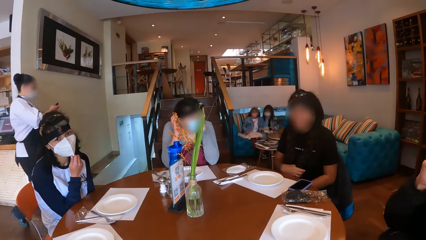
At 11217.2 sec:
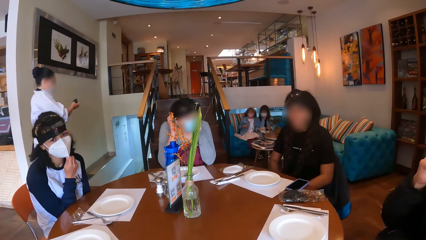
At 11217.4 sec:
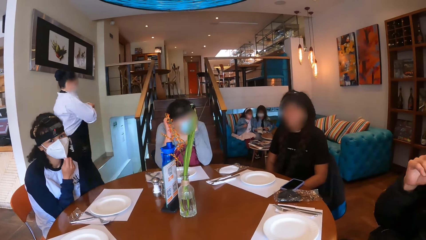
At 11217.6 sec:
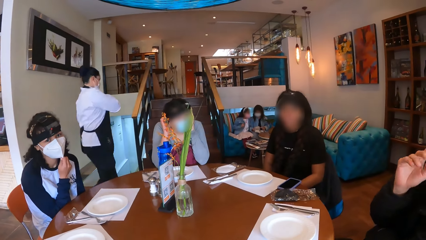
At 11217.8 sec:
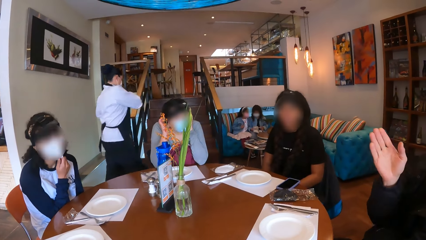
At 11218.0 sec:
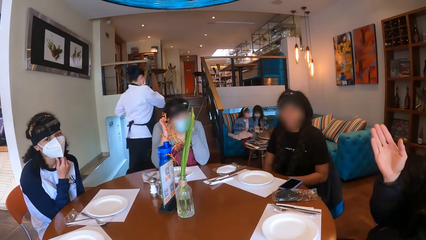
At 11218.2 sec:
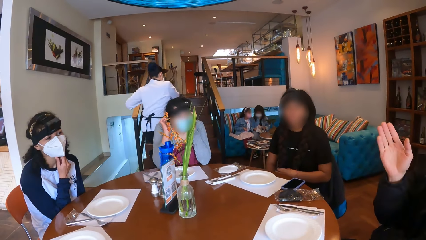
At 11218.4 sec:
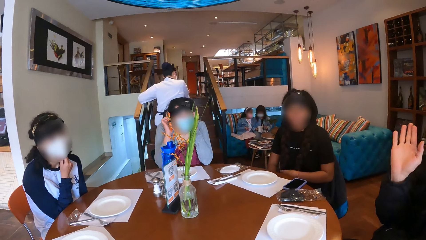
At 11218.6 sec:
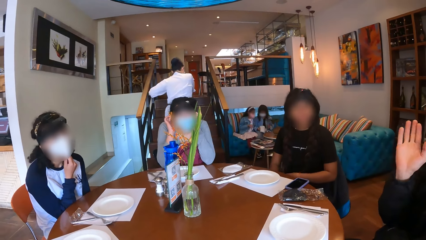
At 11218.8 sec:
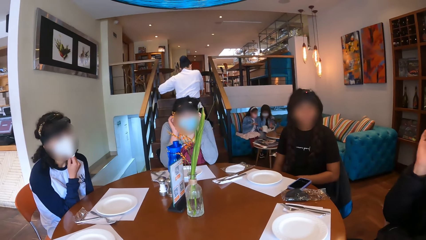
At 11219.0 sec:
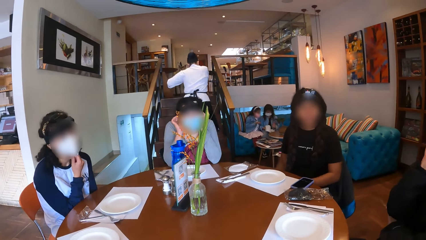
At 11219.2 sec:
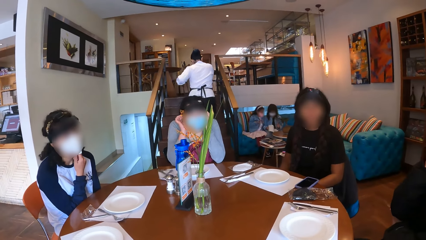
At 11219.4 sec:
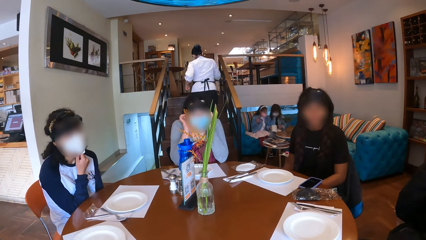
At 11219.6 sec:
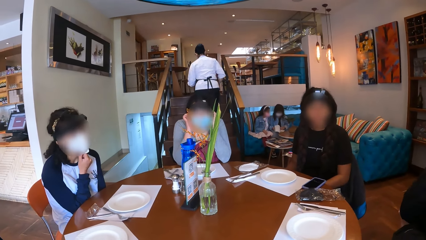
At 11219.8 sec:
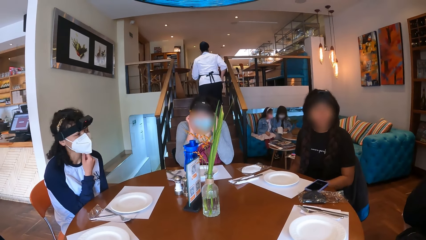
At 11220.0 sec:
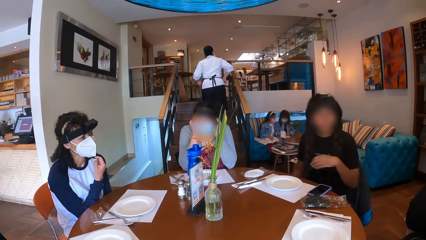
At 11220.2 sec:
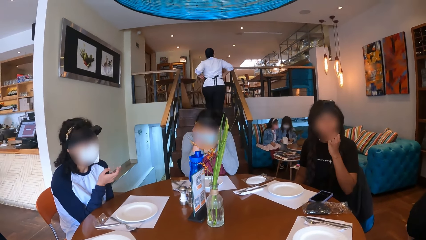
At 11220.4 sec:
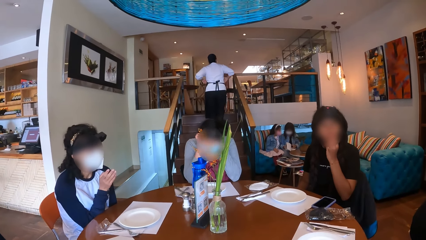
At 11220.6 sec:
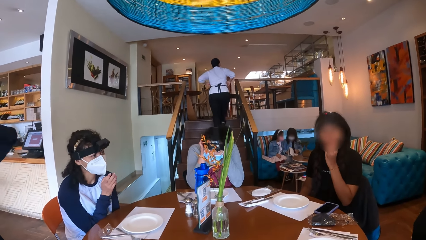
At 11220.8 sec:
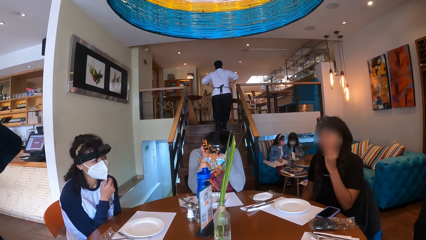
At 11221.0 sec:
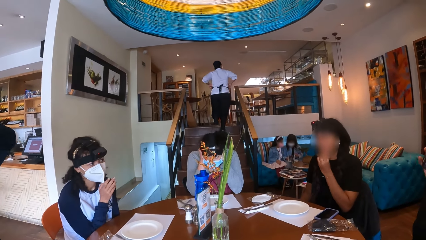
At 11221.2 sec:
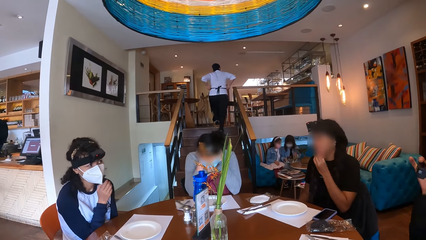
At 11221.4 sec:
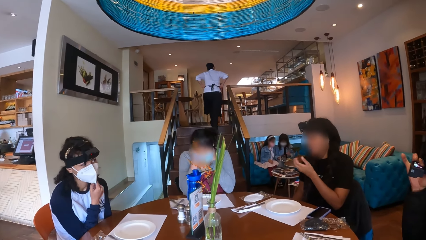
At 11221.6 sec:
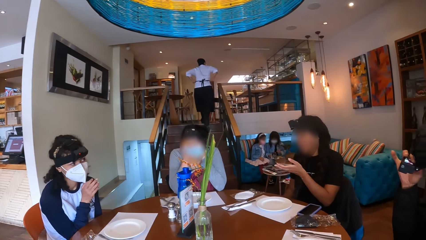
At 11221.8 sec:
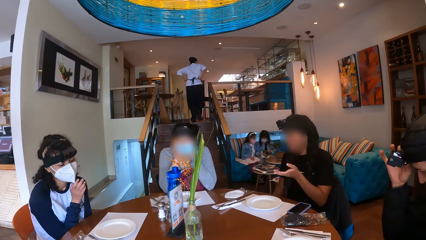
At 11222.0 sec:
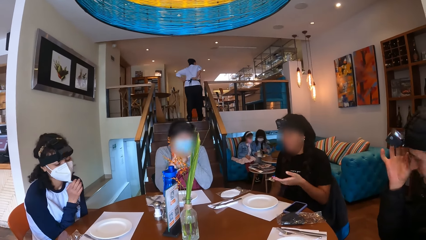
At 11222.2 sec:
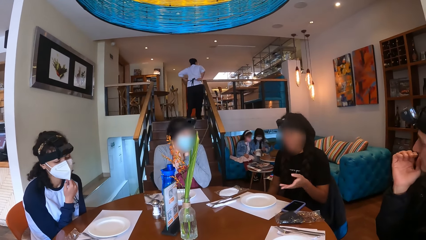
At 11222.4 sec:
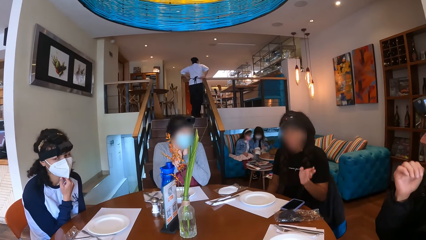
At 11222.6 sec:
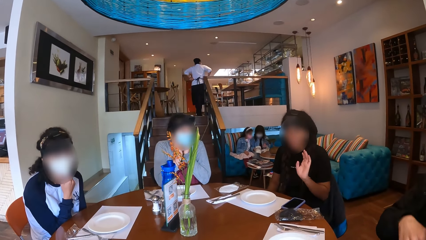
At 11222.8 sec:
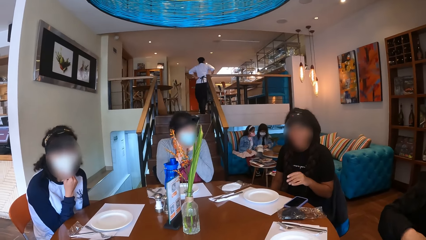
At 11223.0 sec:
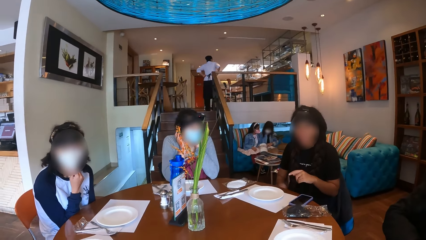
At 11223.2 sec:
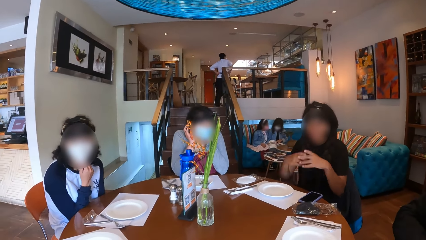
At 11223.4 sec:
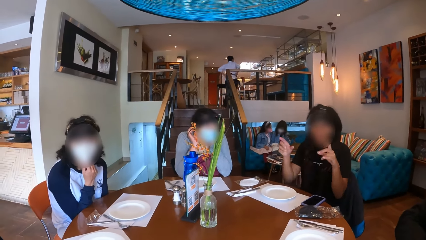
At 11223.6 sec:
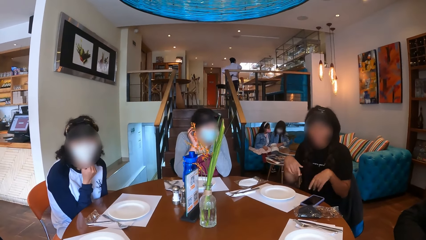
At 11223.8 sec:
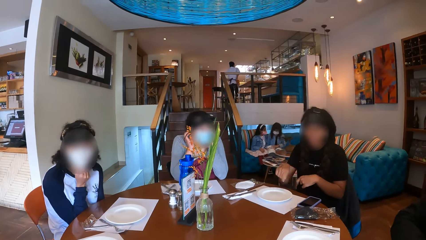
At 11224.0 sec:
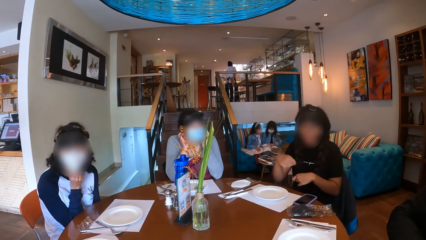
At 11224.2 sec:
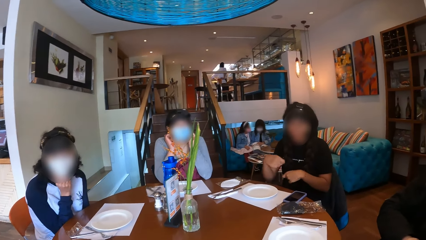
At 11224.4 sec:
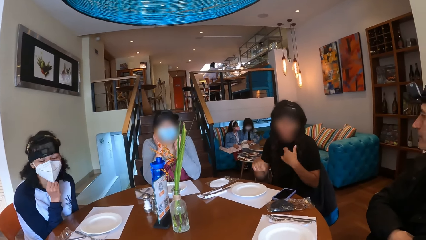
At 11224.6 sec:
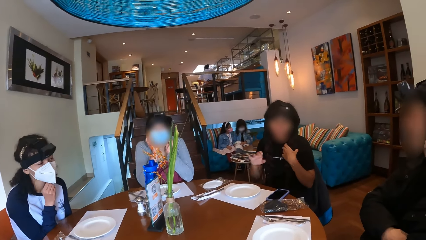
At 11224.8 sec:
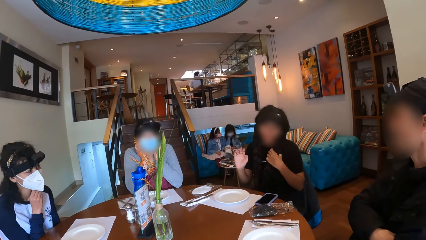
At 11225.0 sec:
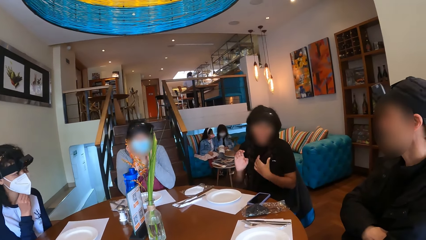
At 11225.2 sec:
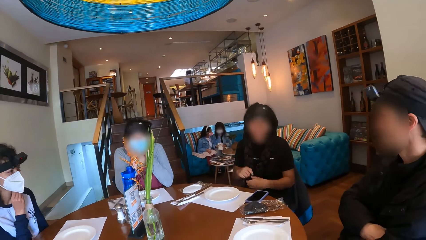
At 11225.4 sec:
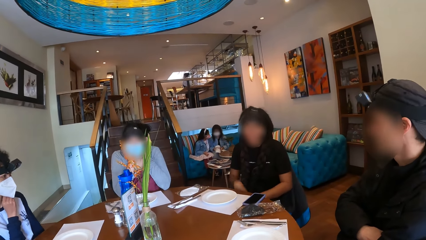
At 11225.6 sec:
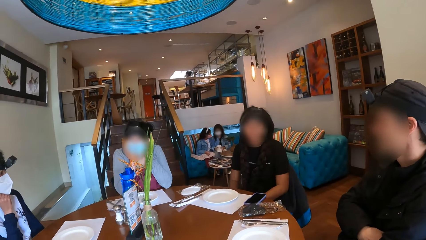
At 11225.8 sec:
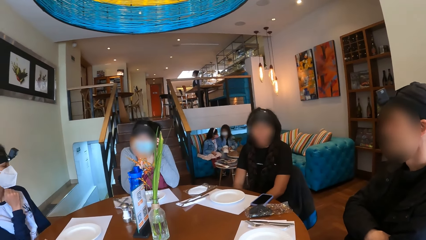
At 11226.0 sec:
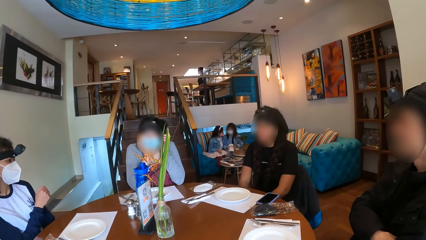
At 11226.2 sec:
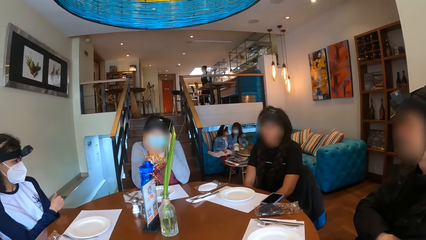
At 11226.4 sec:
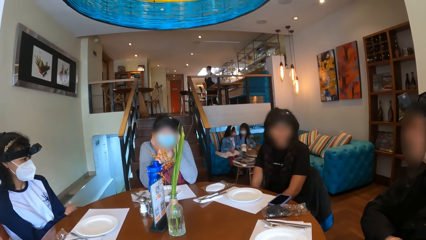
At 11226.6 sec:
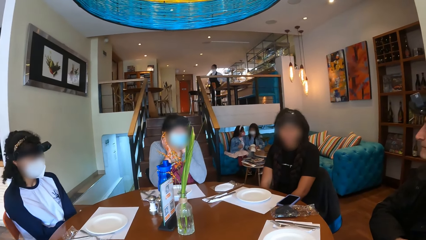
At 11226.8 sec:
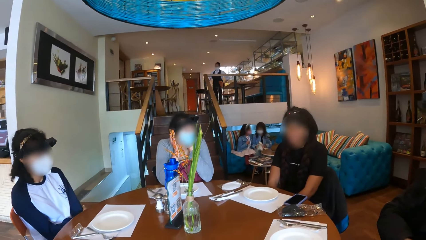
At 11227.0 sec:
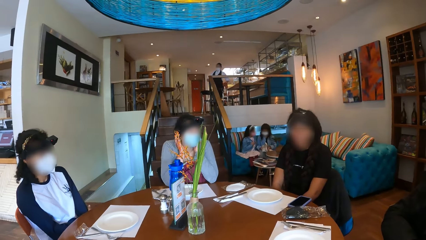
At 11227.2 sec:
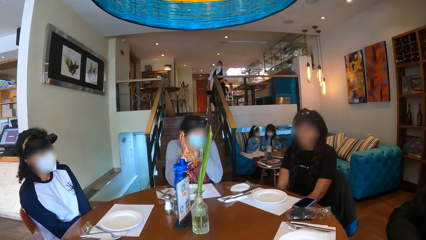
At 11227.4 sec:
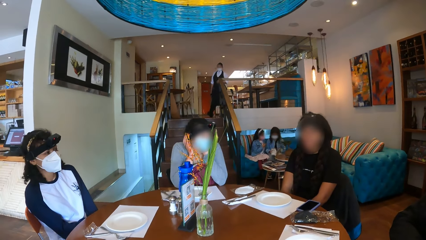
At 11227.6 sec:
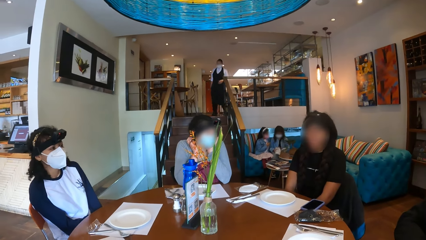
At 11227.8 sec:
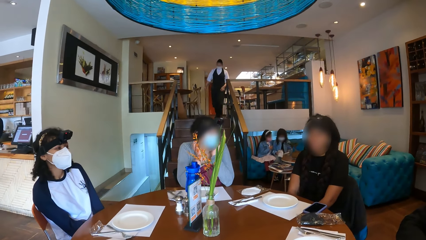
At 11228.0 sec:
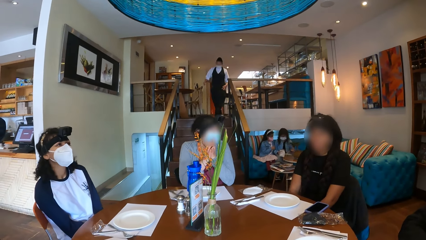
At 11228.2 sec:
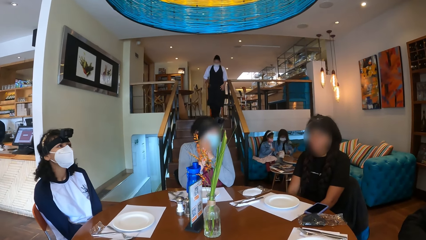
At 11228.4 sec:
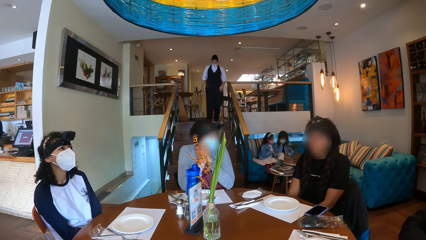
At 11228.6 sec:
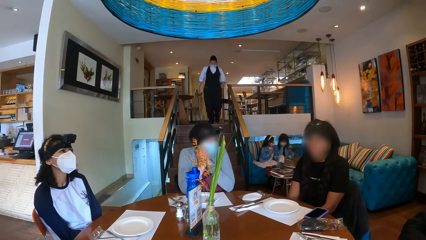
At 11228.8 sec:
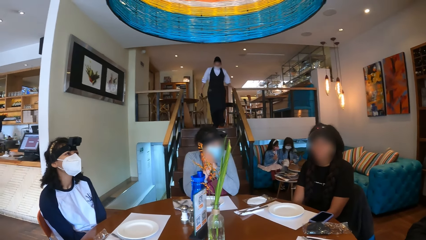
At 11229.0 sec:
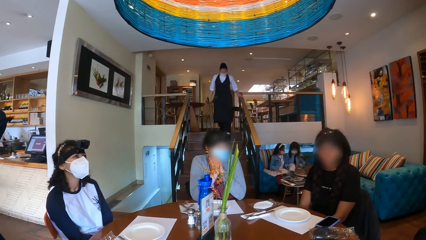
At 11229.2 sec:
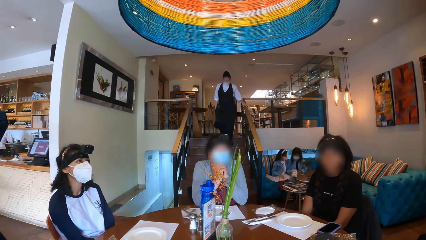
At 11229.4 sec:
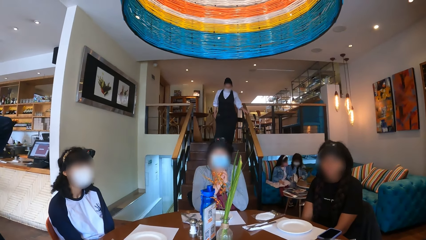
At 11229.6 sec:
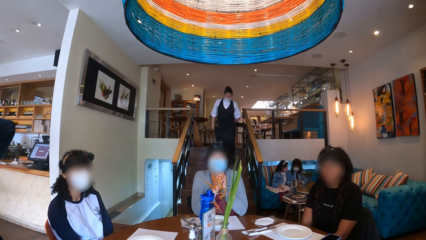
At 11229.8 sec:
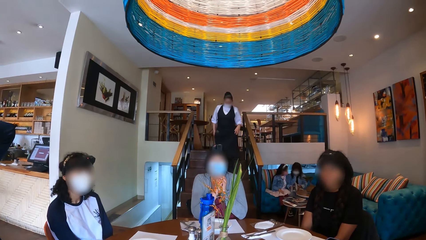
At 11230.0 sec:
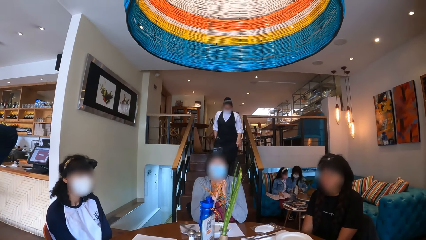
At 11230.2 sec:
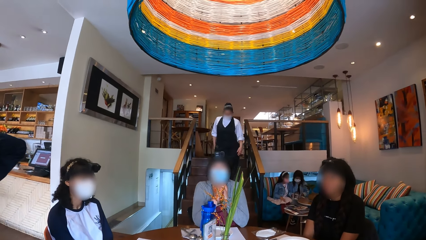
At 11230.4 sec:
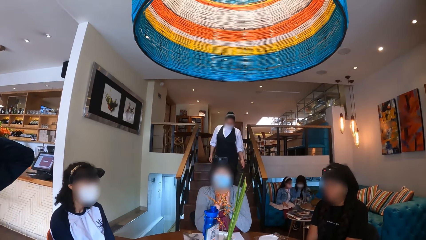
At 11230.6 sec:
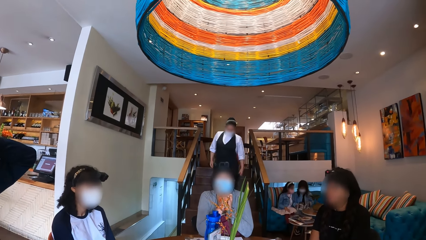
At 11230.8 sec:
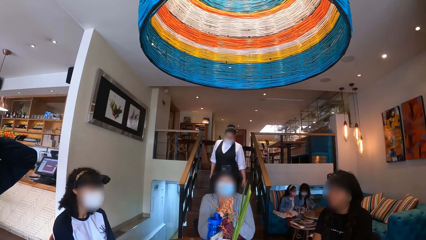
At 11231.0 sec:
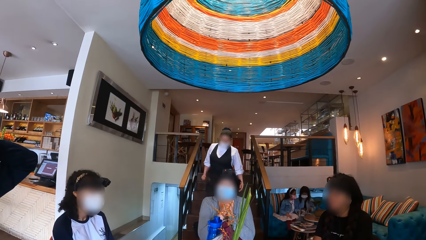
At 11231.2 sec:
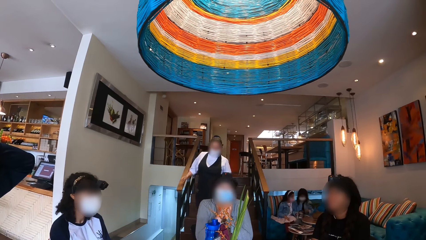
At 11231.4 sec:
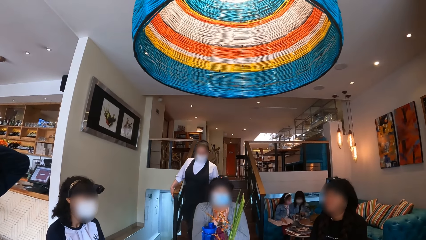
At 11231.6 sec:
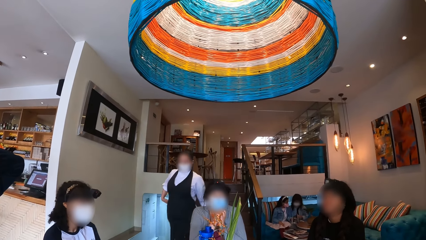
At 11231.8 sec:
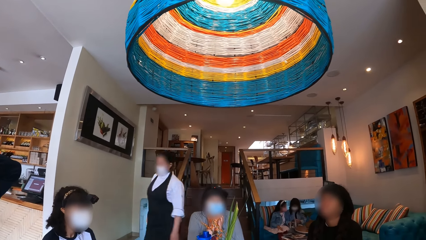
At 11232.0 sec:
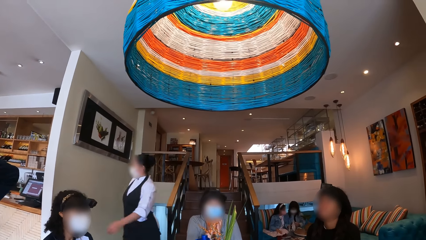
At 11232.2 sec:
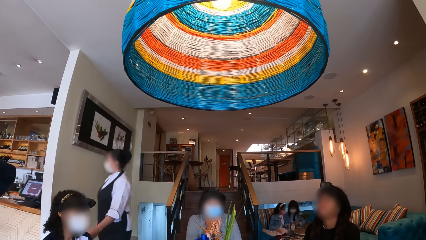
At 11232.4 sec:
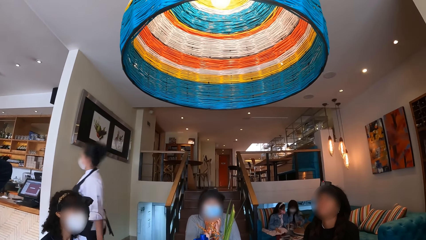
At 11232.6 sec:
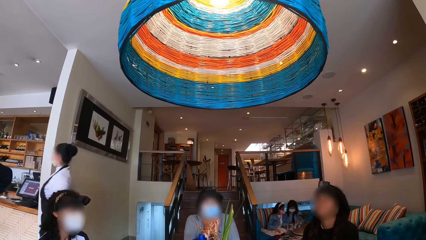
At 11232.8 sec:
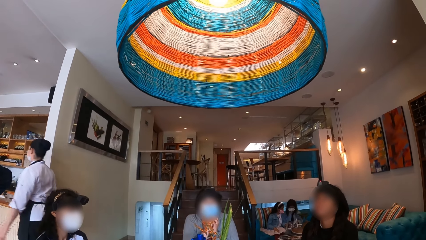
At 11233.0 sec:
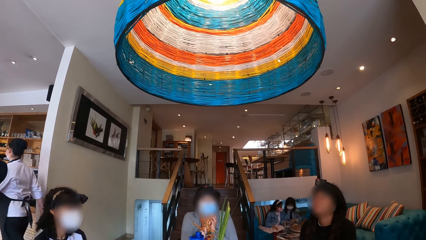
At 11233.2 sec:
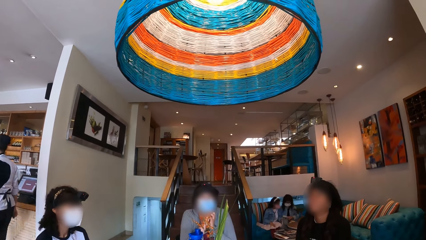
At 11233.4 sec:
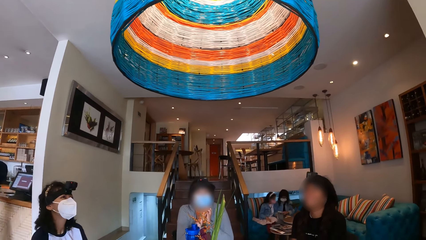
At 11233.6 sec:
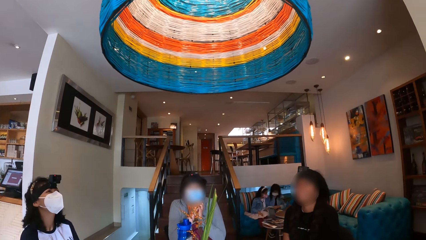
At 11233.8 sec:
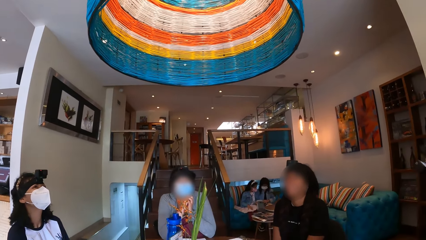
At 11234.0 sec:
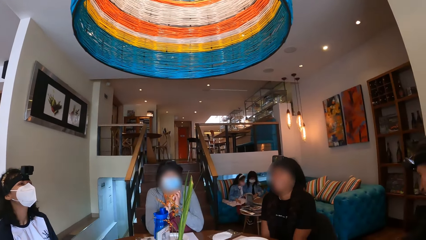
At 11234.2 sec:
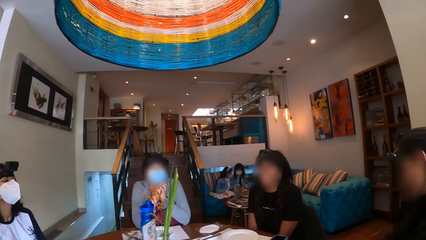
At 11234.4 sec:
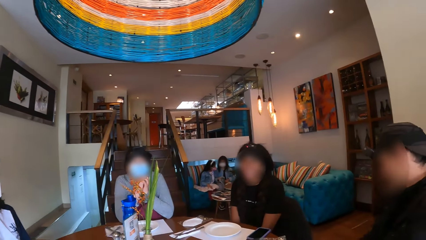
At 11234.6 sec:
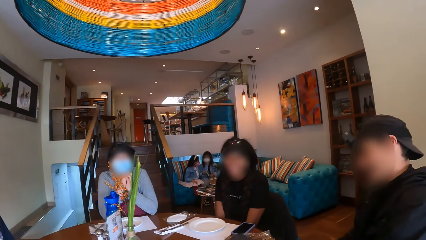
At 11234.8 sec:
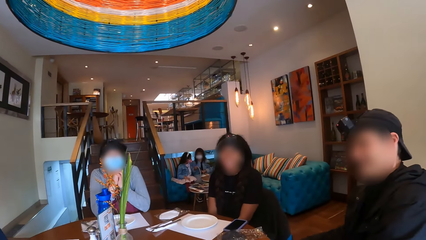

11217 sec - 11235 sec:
The camera wearer looks around. A person walked around. Another person moves hands.
